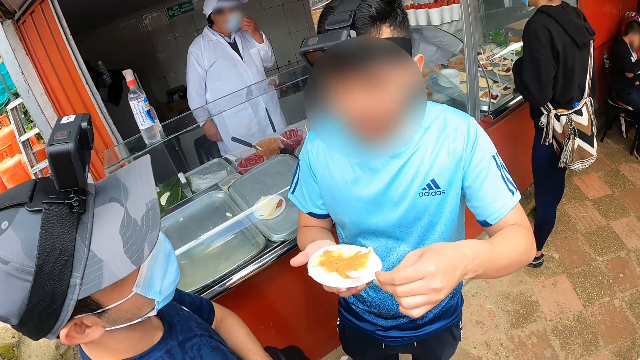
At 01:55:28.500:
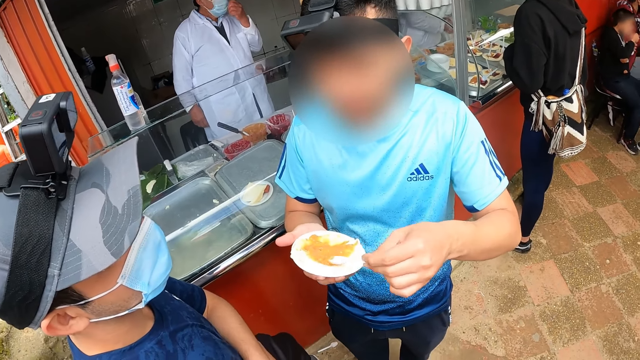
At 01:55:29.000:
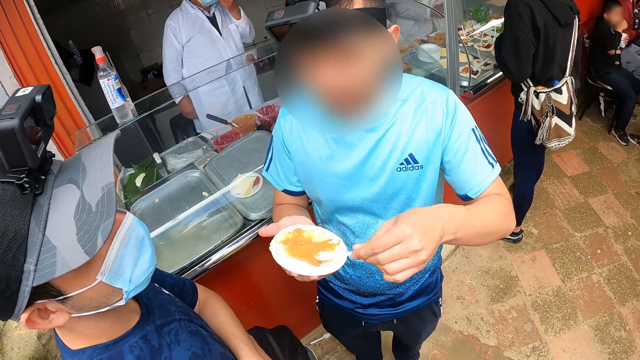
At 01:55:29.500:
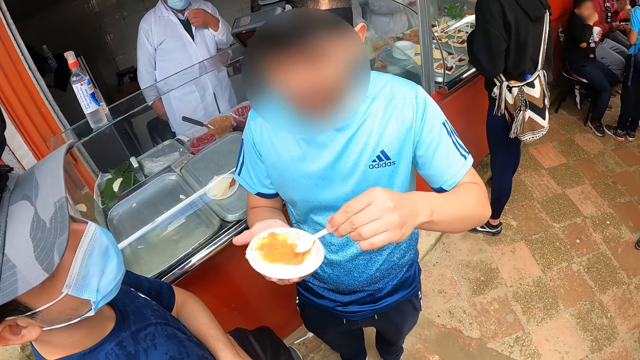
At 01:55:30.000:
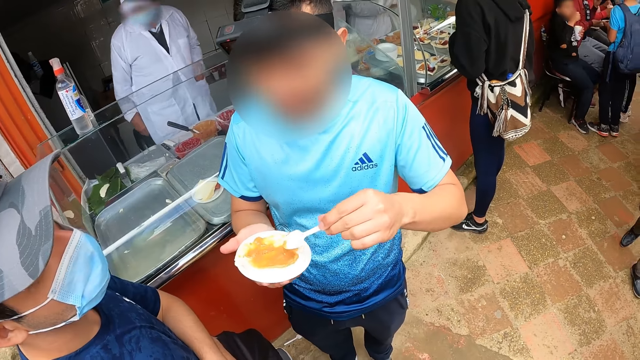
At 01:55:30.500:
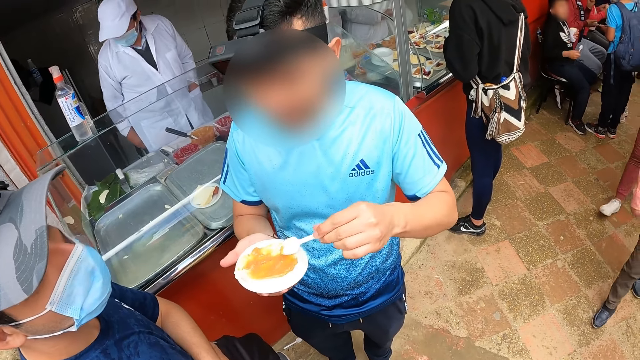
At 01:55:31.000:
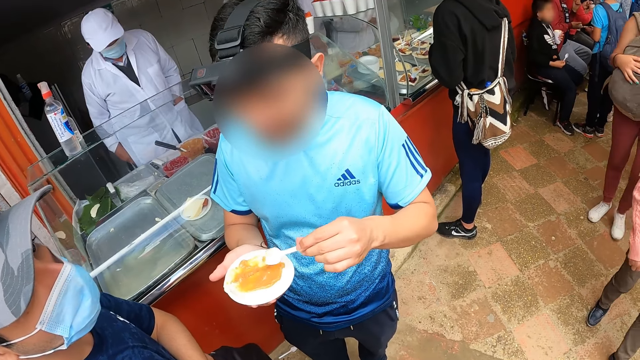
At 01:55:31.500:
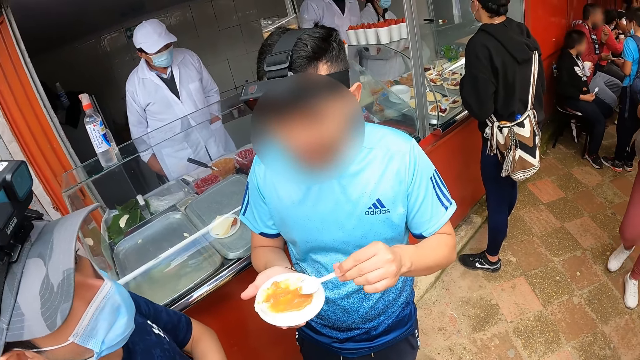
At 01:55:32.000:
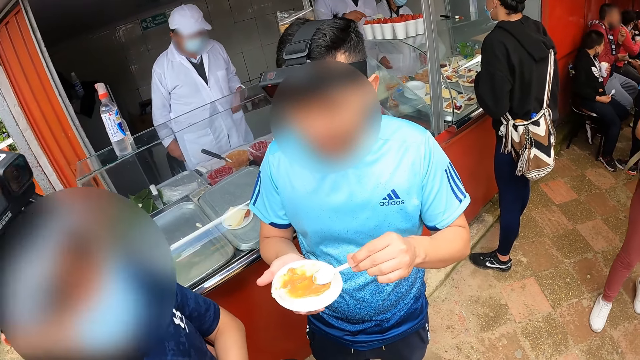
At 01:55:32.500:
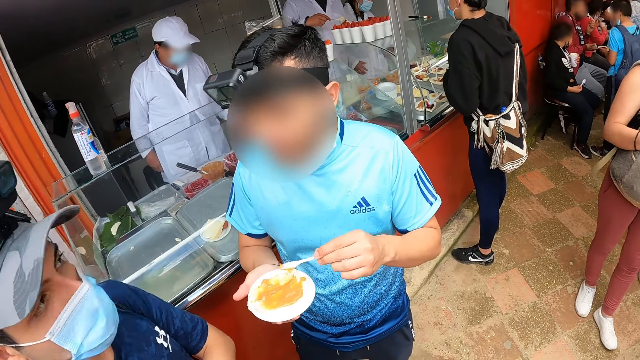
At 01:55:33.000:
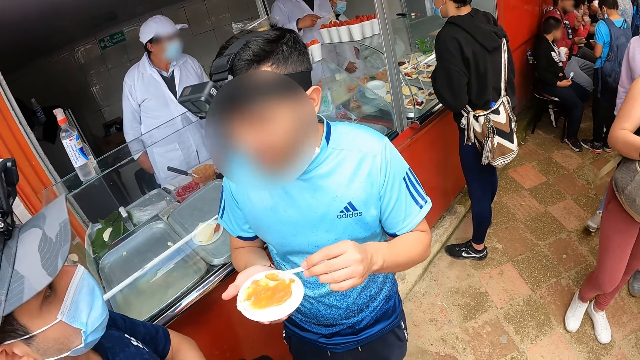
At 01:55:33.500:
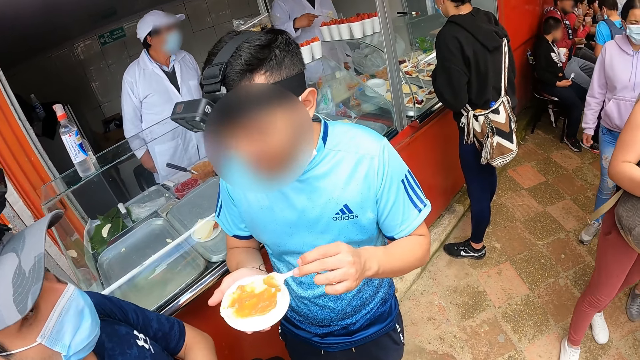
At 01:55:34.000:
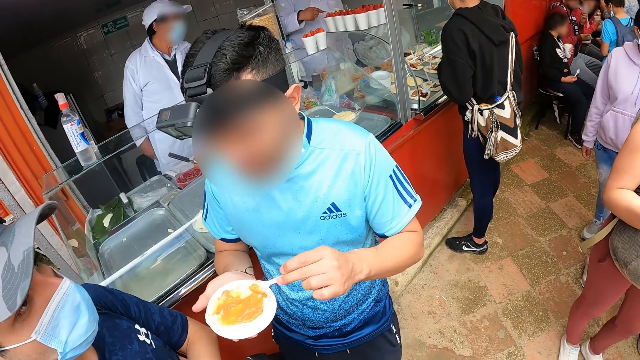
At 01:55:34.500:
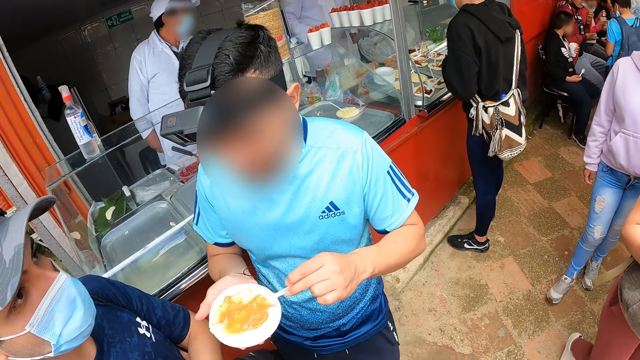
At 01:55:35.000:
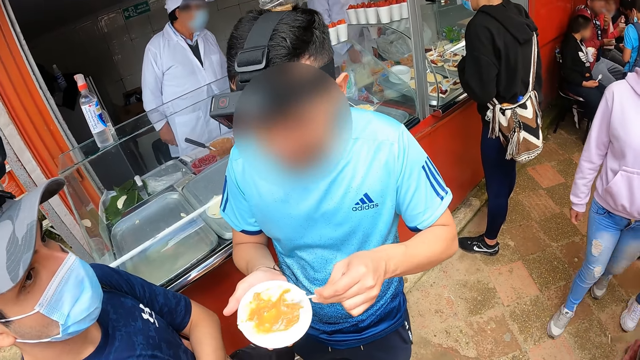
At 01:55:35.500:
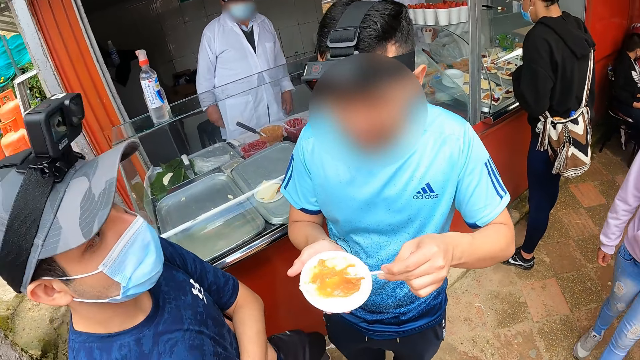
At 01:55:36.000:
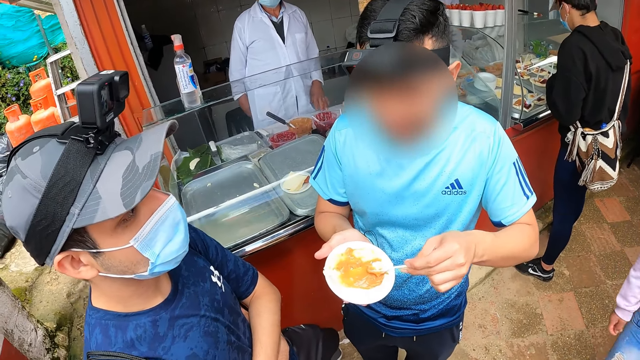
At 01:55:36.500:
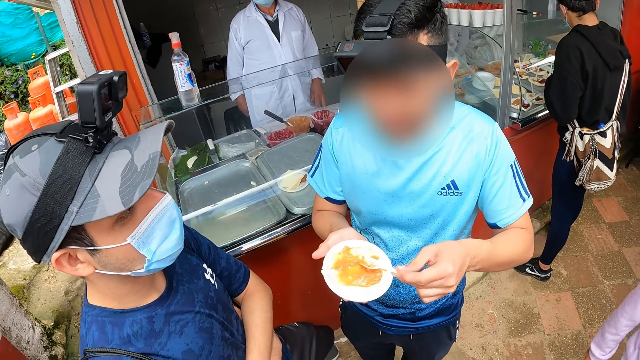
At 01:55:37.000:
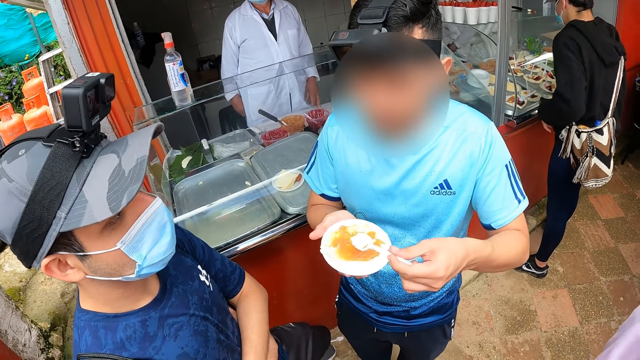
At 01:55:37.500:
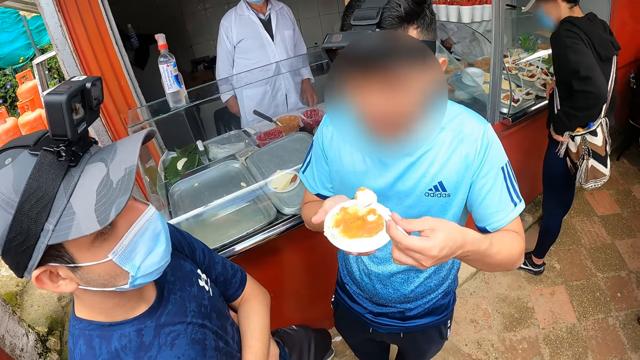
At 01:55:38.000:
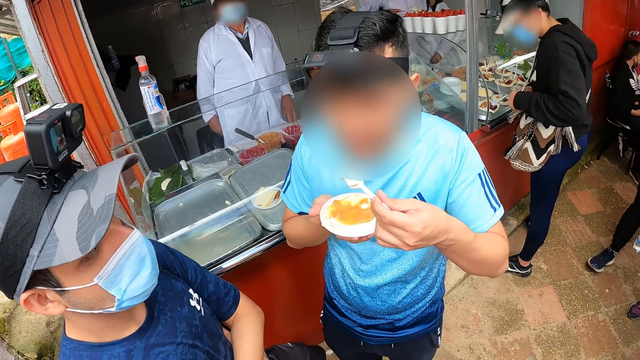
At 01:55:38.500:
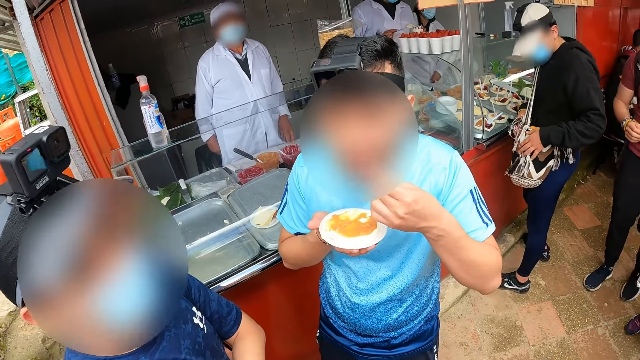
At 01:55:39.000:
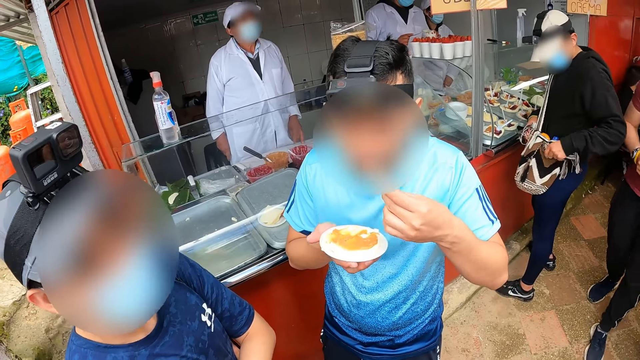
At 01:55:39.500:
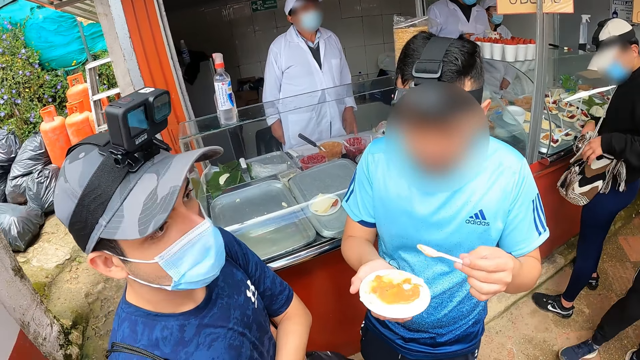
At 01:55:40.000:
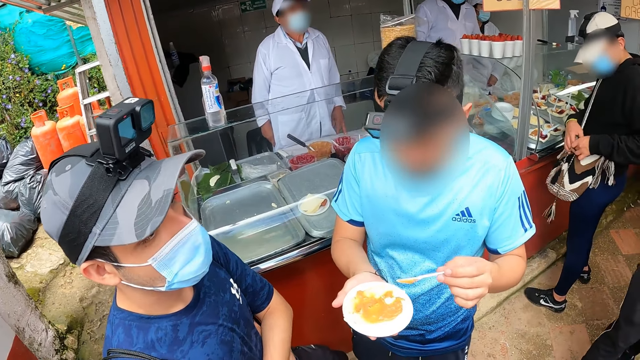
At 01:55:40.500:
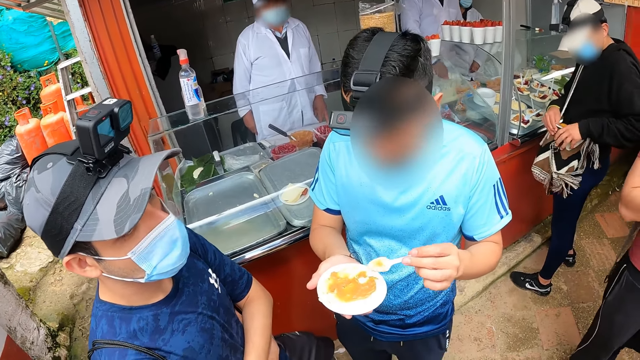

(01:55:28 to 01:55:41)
The third man scoops ice-cream from the plate with the spoon in his left hand. The first man opens a bag on his shoulder with his two hands. The third man eats the ice-cream on the spoon in his left hand.

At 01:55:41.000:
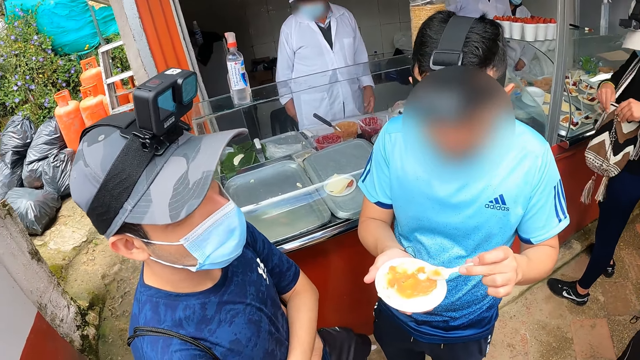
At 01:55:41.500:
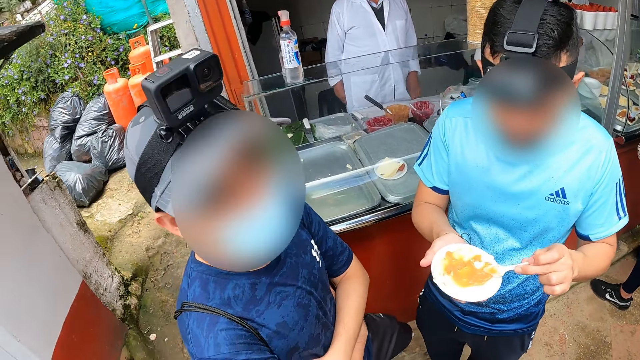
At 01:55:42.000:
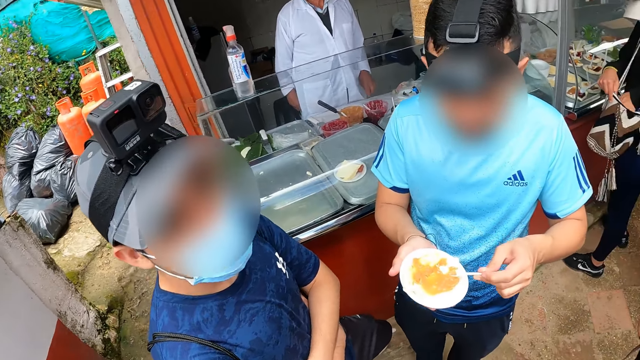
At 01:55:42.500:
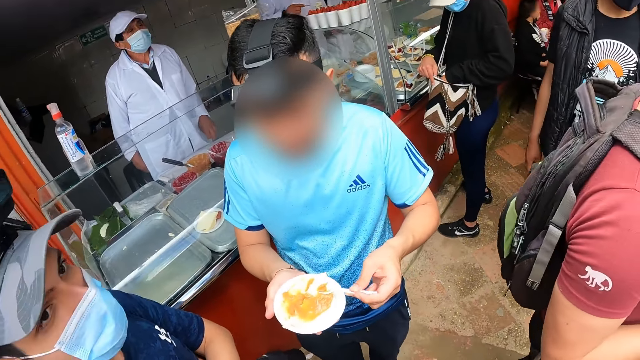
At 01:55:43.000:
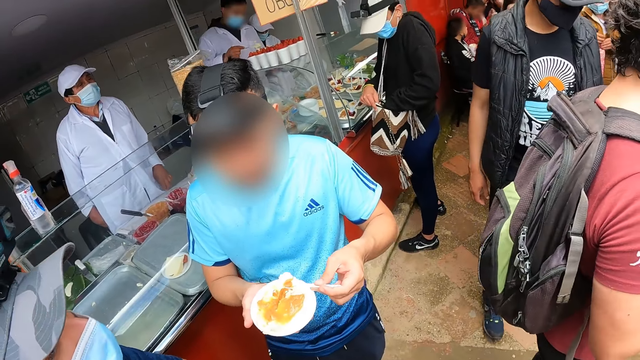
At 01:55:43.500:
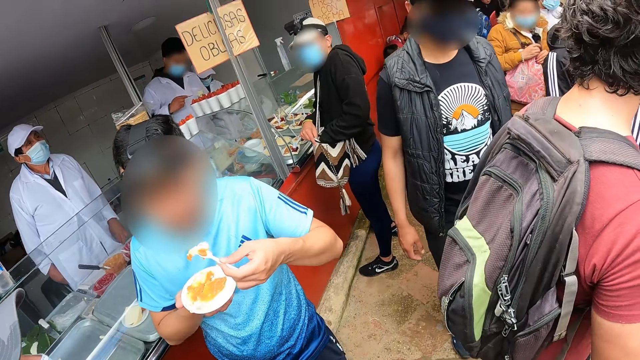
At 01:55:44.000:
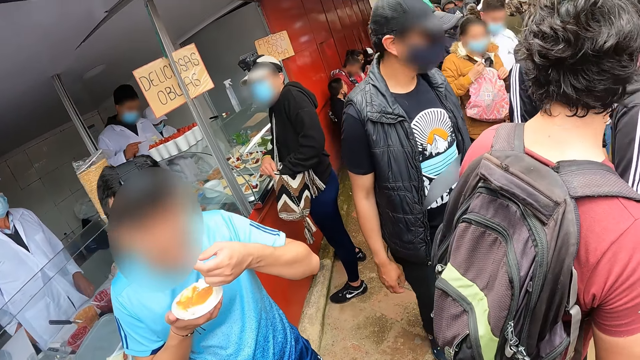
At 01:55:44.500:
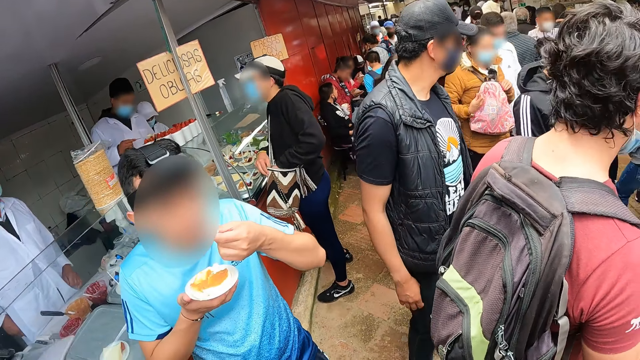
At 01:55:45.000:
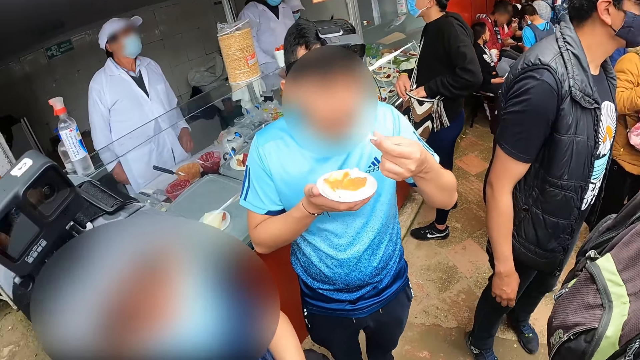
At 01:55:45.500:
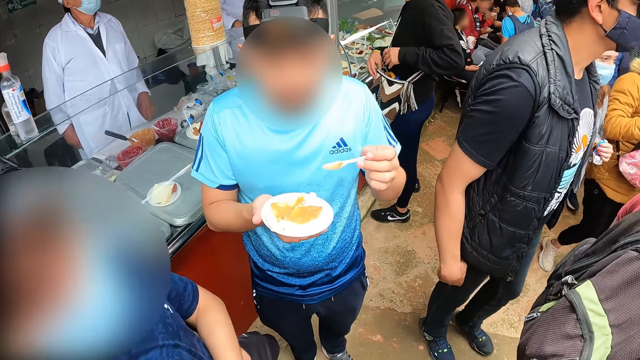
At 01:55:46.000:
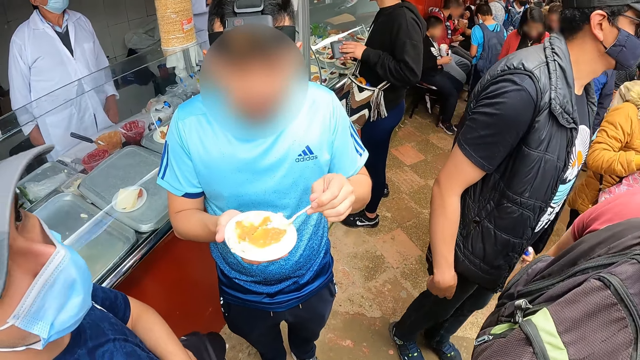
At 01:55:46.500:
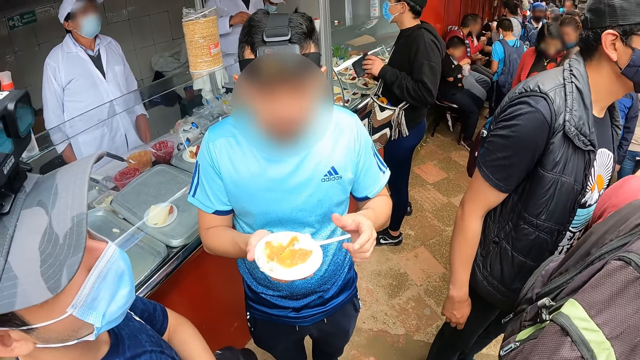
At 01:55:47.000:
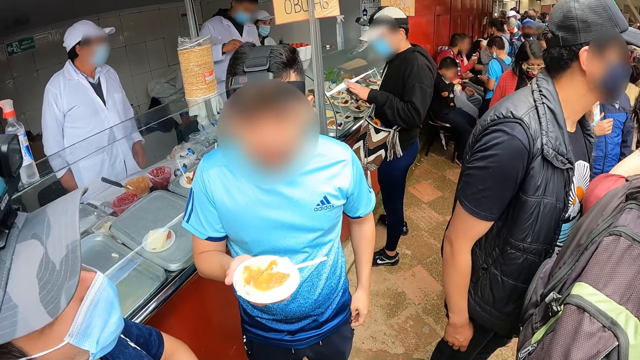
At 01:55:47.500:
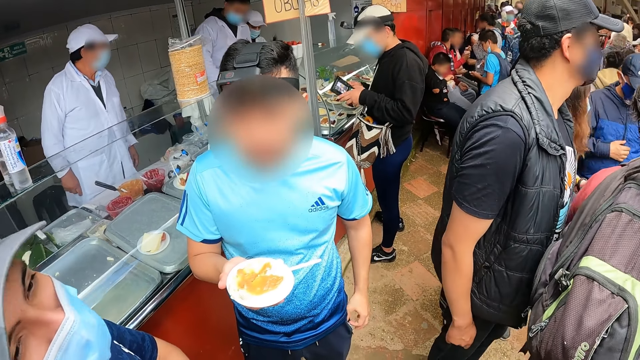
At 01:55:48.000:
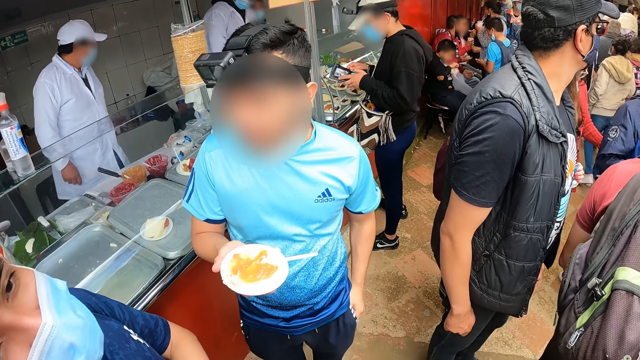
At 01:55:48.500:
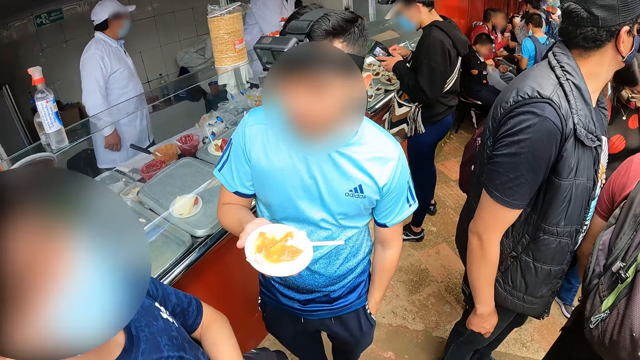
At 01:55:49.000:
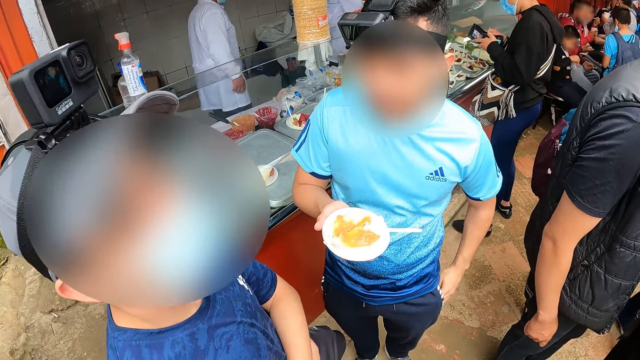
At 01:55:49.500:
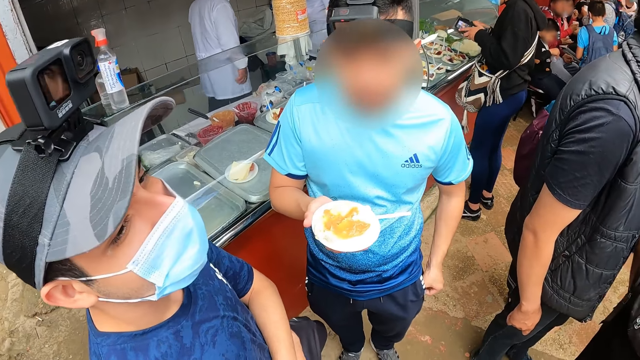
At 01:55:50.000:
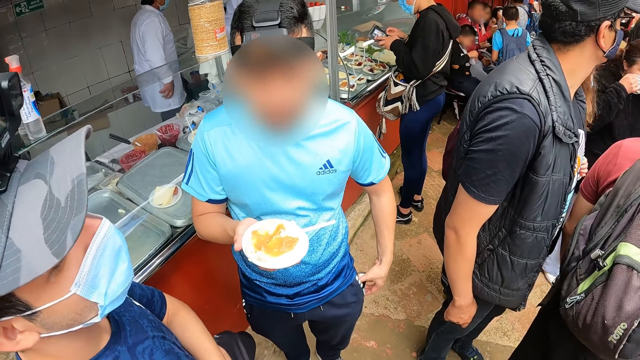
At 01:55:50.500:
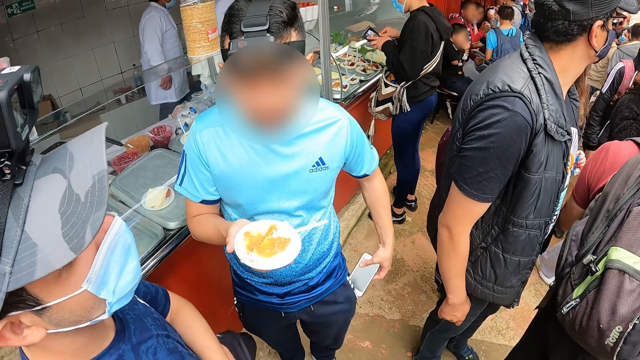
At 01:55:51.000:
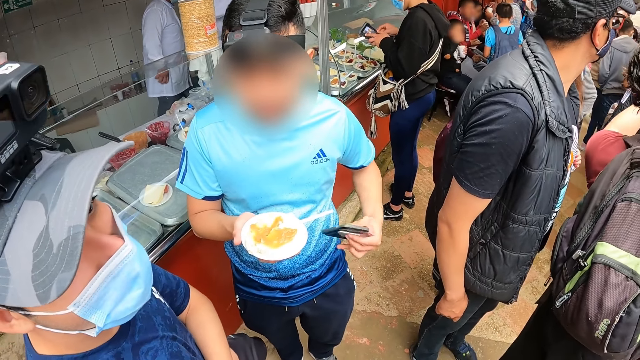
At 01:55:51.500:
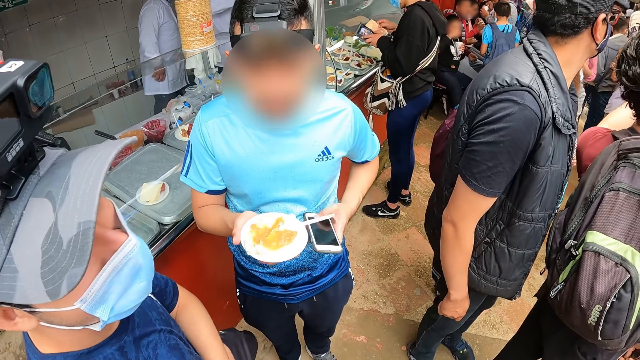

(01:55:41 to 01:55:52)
The third man scoops ice-cream from the plate with the spoon in his left hand and eats the ice-cream on the spoon in his left hand. The first man removes a wallet from his bag with his left hand. The third man drops the spoon in his left hand on the plate. The first man opens the wallet with his two hands. The third man puts his left hand into his pocket and removes a phone from his pocket with his left hand. The first man removes a currency note with his right hand from the wallet in his left hand.
